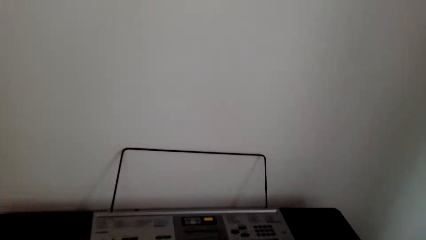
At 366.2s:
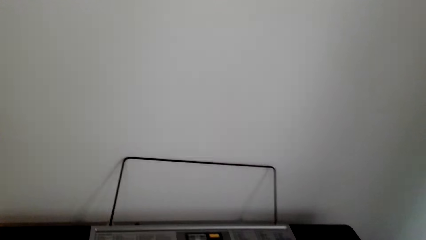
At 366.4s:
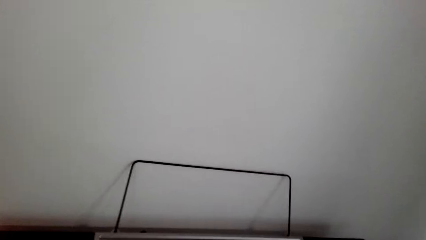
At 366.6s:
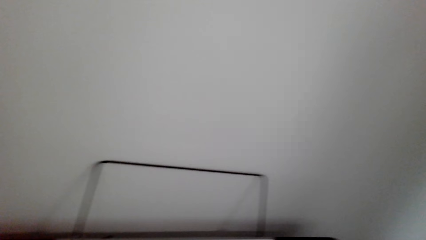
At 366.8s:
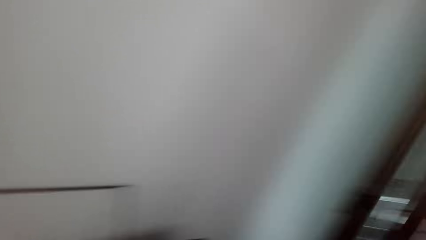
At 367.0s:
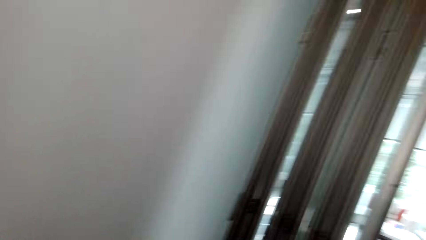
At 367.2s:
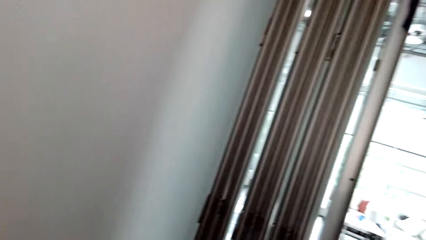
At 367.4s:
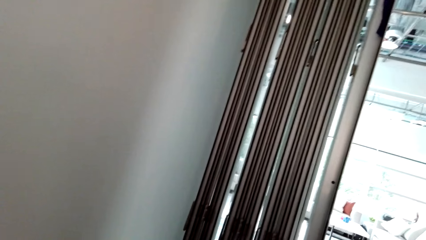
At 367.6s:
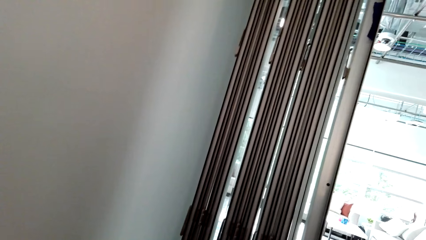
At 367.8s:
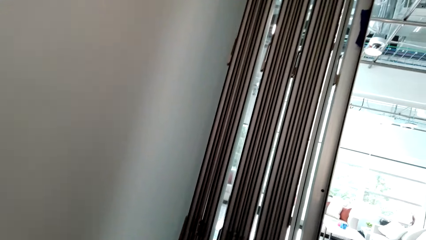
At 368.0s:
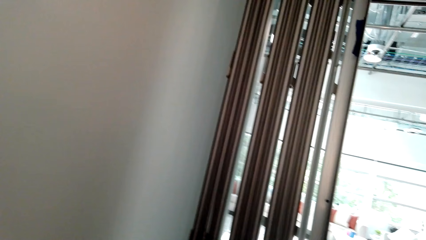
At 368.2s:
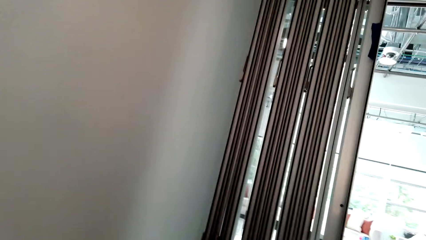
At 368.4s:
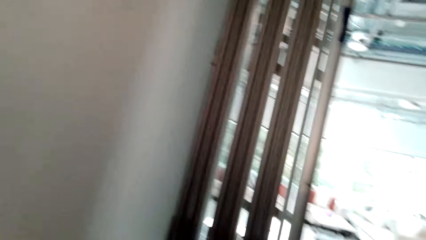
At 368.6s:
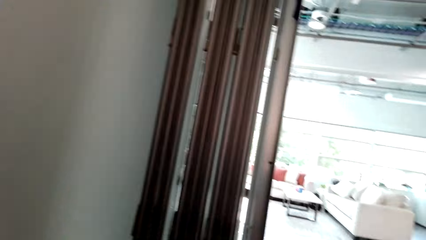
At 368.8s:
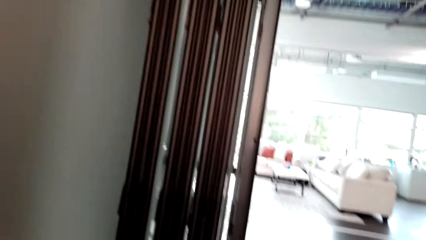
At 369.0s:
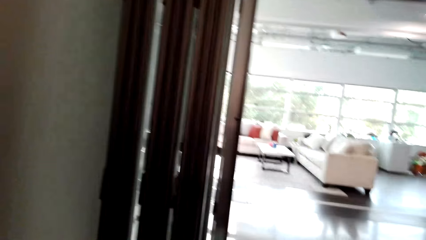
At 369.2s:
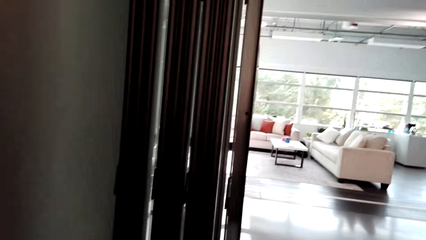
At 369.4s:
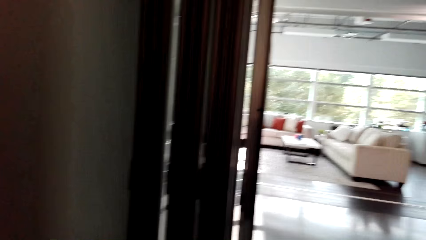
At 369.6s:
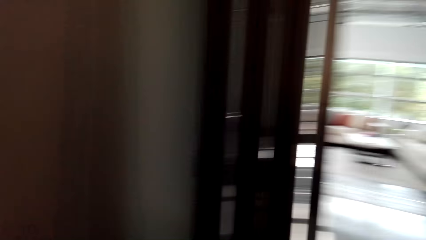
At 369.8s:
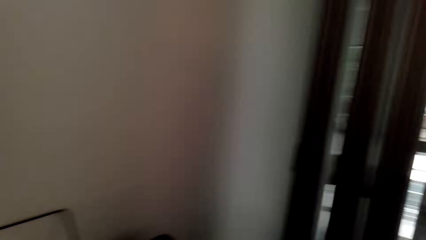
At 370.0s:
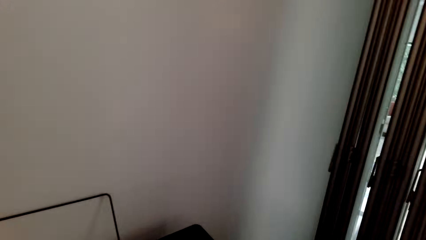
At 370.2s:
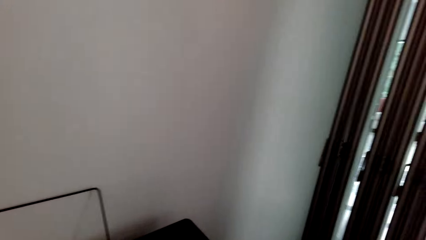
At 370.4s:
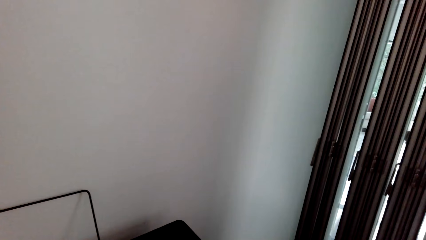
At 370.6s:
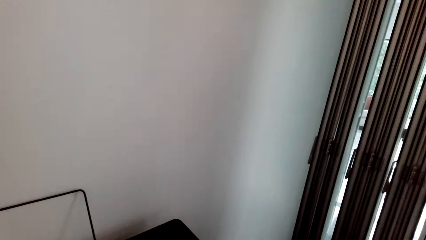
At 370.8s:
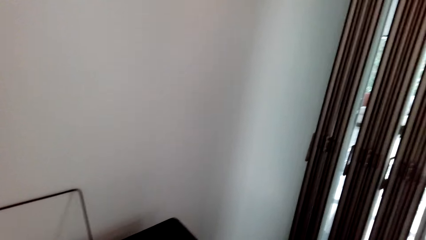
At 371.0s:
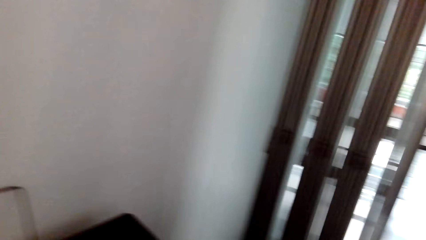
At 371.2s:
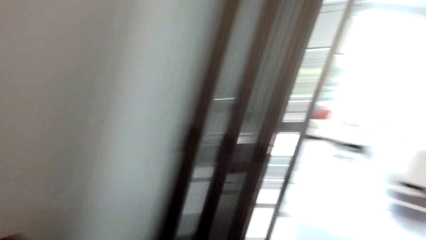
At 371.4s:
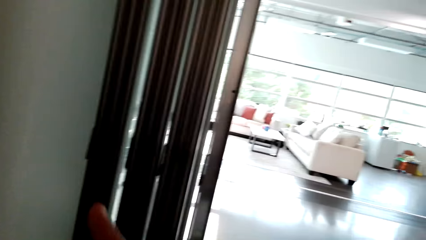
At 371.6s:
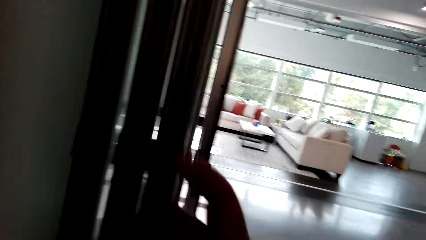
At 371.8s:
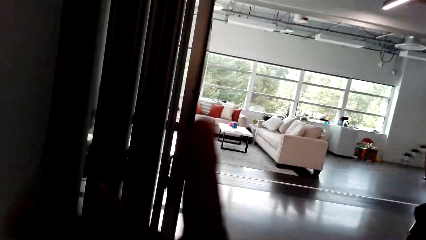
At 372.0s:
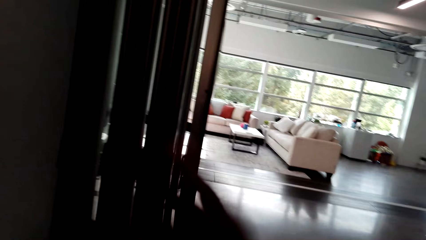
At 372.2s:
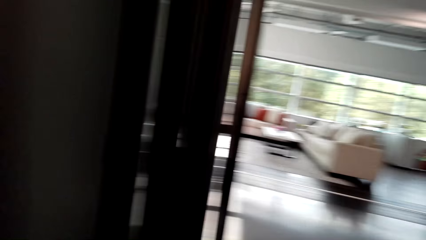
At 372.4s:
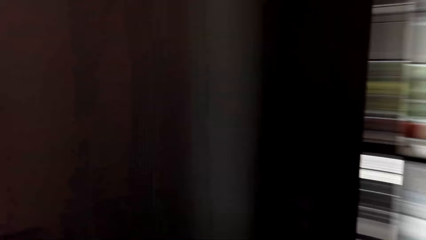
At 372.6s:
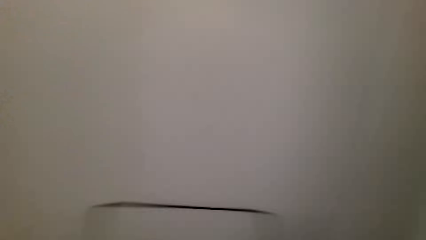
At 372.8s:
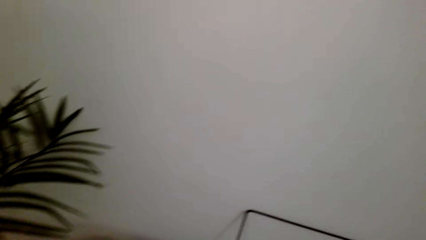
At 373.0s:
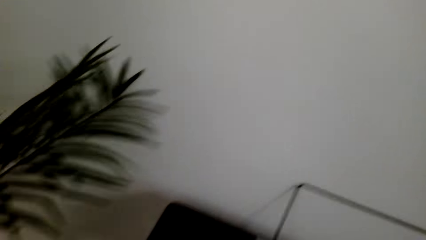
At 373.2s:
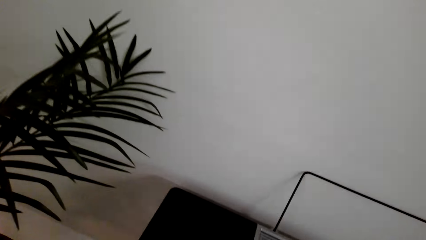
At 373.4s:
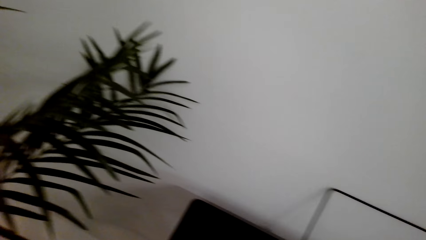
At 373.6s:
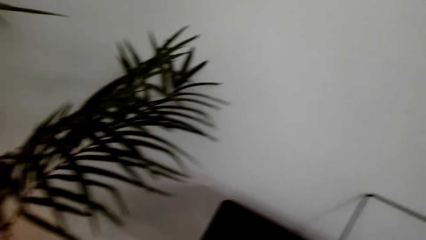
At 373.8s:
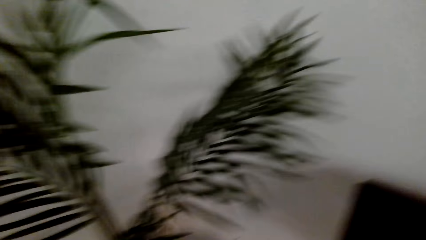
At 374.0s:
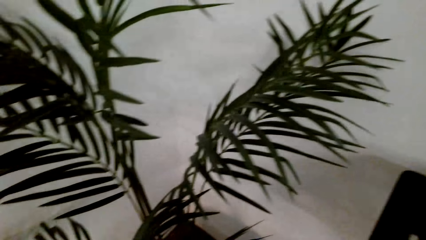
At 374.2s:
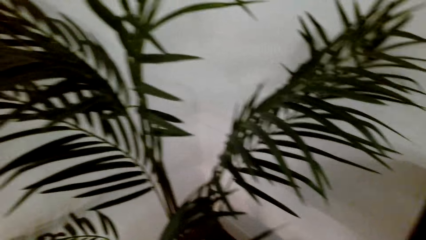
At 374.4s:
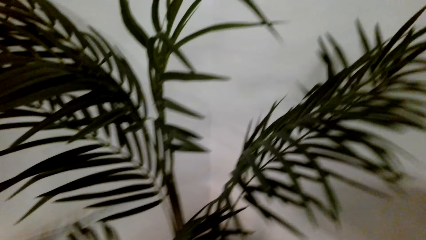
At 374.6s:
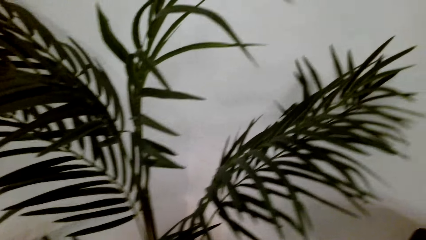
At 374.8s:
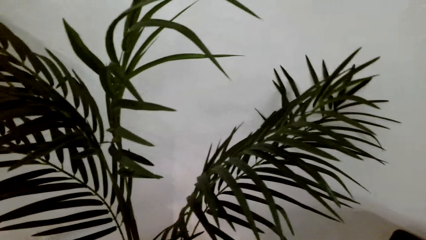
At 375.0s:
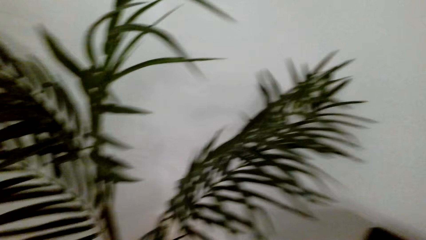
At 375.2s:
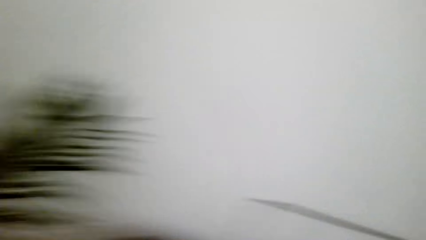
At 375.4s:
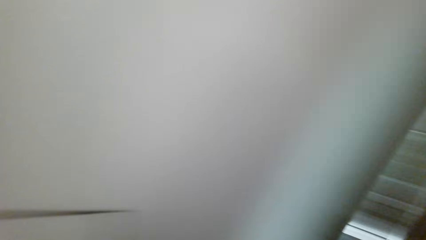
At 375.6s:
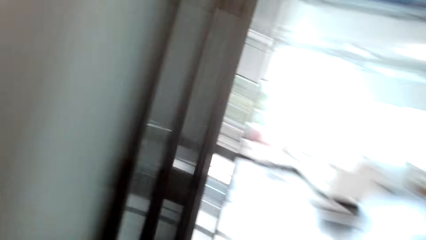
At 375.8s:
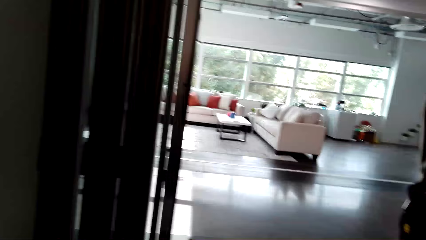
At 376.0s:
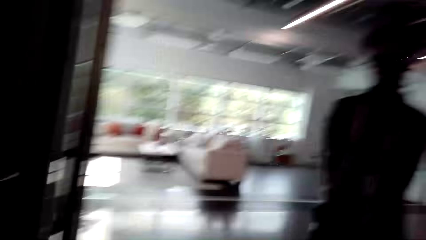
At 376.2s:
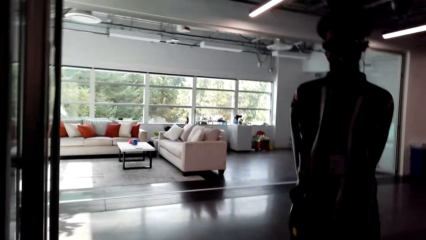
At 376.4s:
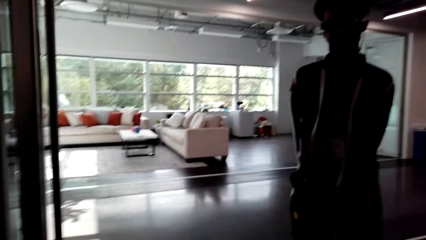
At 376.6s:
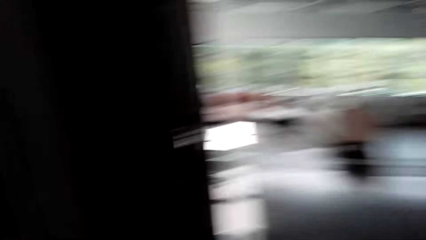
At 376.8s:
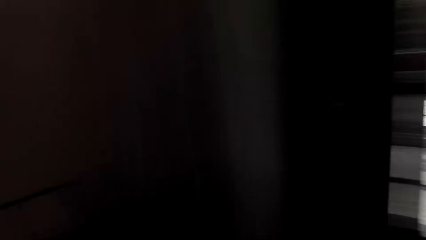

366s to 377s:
The camera wearer plays guitar. They watch the background.

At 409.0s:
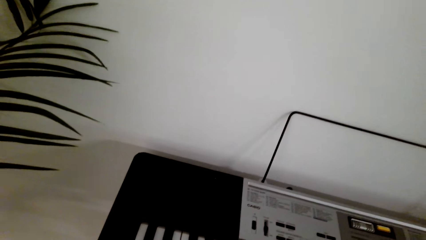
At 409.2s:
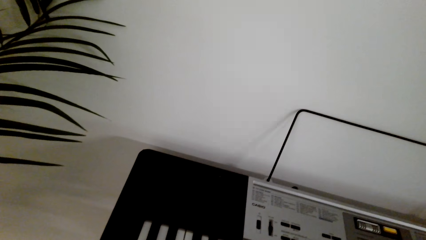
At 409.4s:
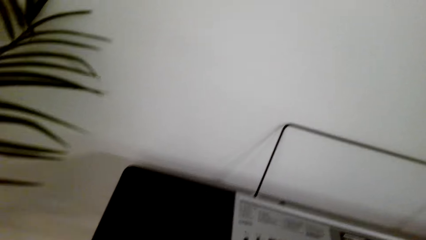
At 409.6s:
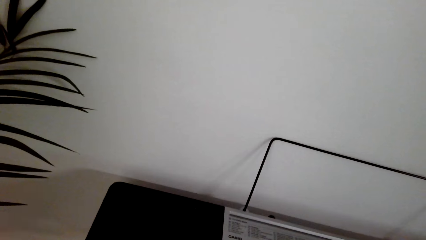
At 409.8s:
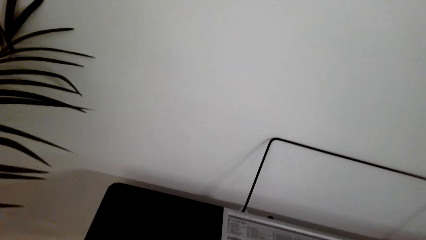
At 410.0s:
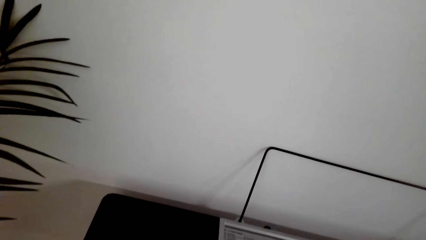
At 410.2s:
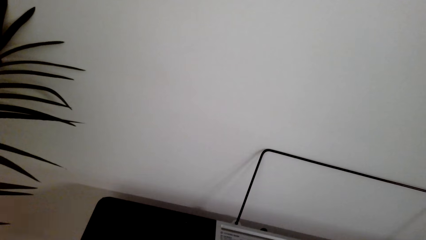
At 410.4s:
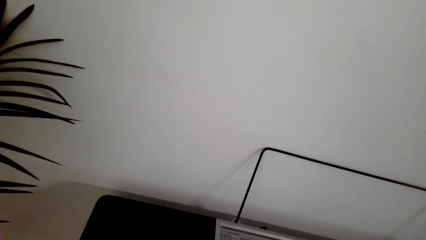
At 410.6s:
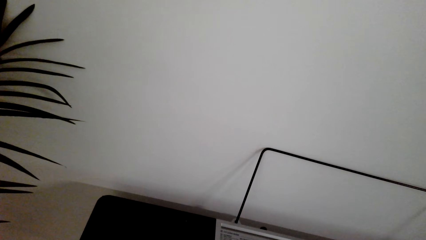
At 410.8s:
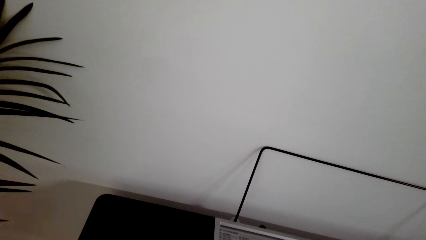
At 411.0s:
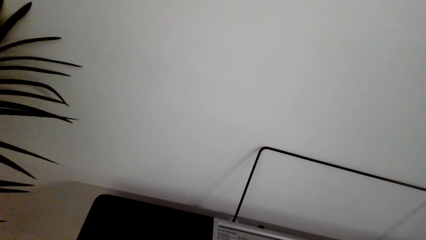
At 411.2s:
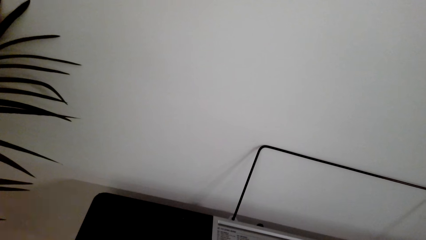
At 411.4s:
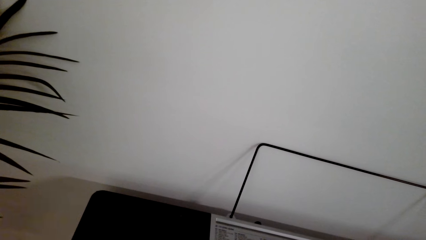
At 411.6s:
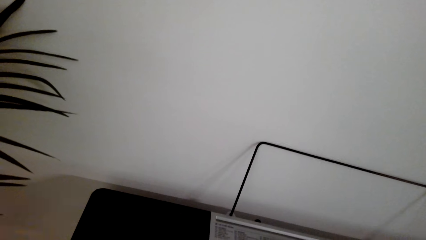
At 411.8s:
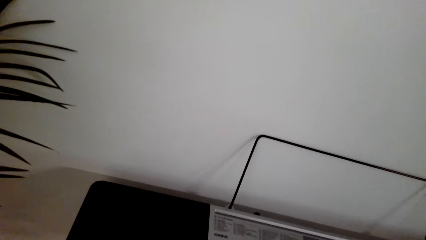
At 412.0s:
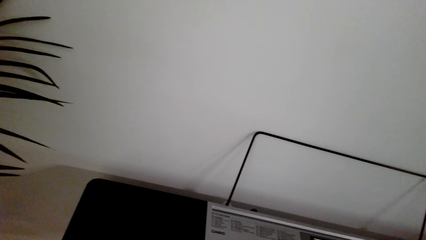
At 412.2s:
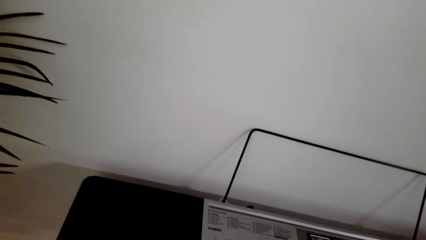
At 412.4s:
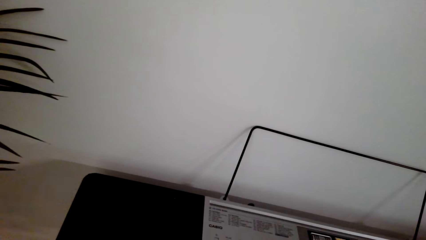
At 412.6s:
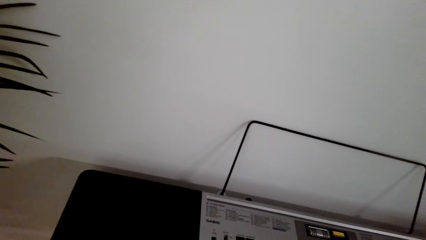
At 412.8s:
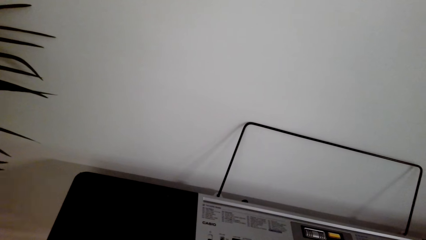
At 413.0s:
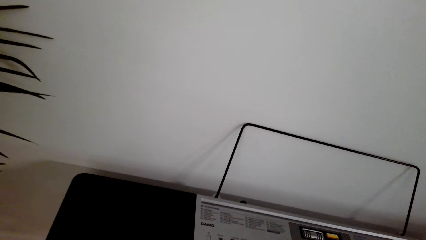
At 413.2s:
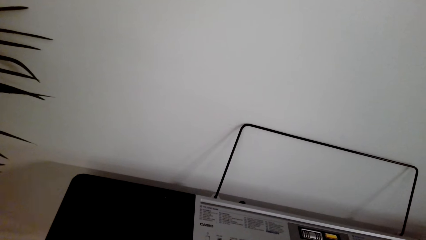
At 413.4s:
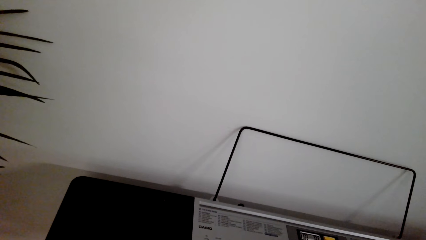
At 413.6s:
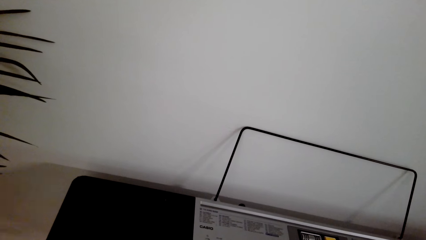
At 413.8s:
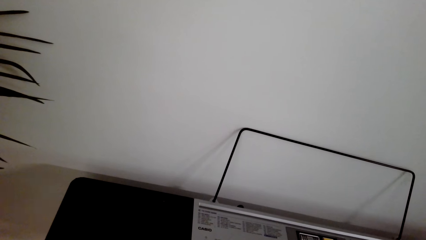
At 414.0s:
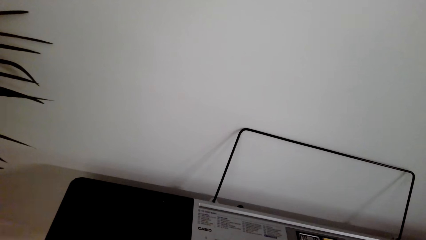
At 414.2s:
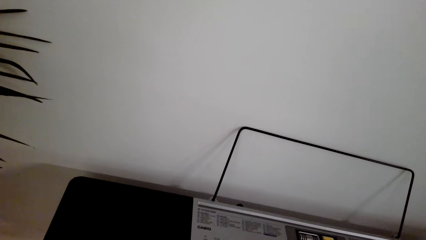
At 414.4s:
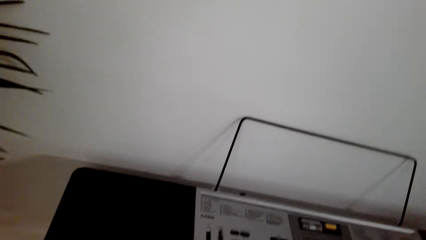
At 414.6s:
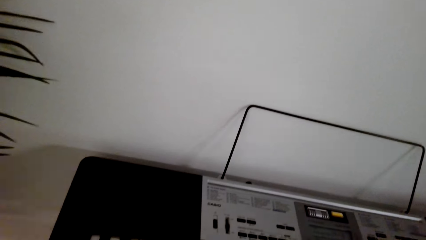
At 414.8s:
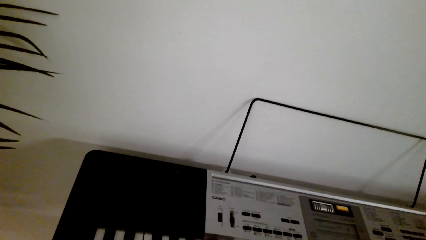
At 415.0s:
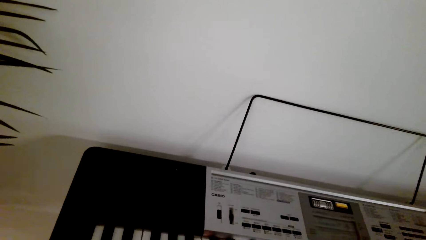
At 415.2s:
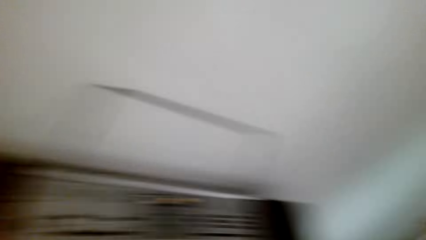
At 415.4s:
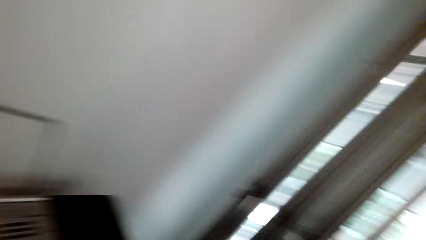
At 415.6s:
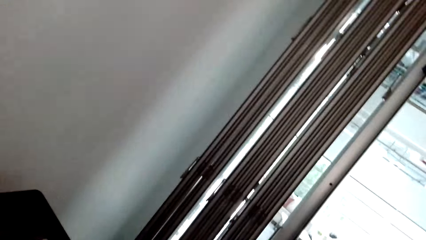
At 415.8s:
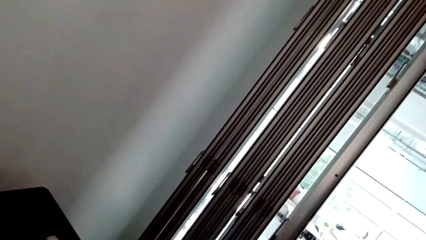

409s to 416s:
The camera wearer plays guitar.
